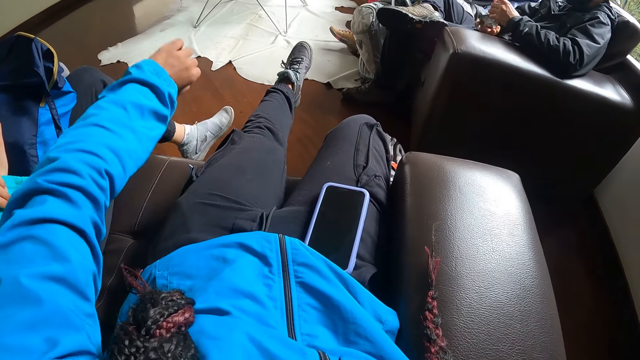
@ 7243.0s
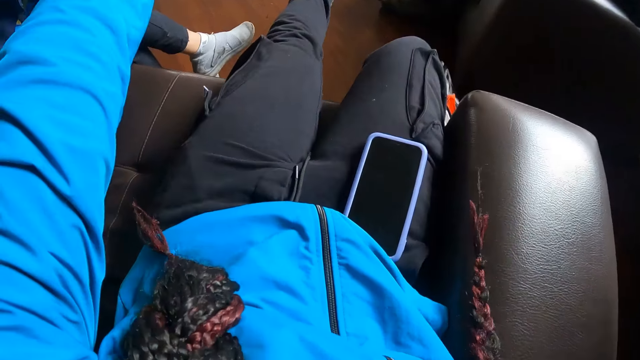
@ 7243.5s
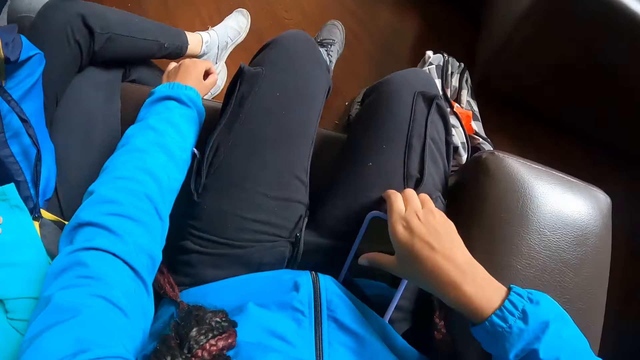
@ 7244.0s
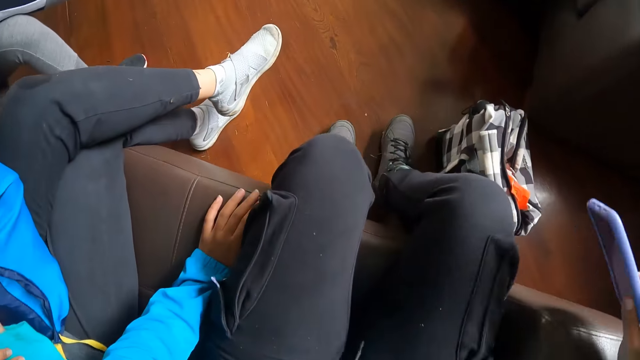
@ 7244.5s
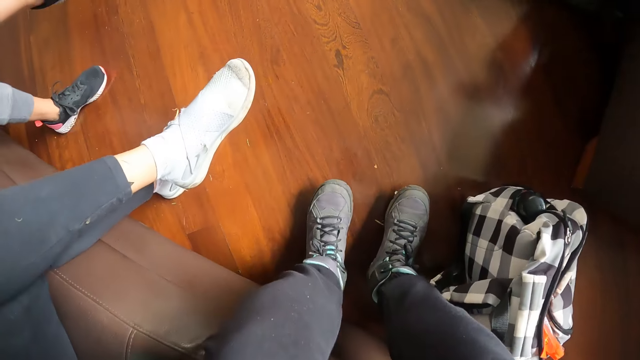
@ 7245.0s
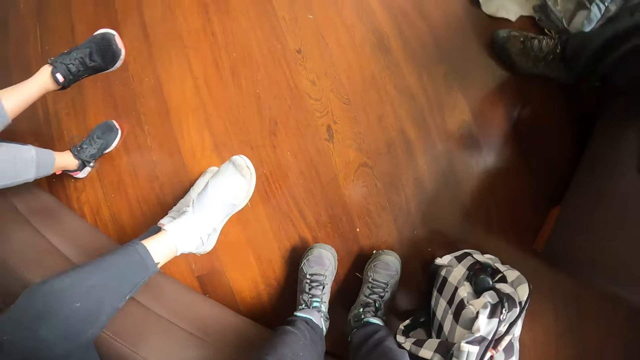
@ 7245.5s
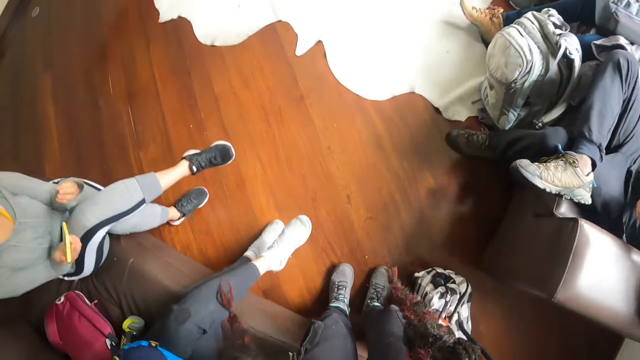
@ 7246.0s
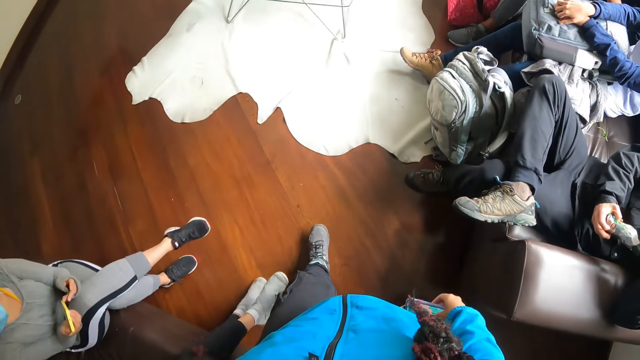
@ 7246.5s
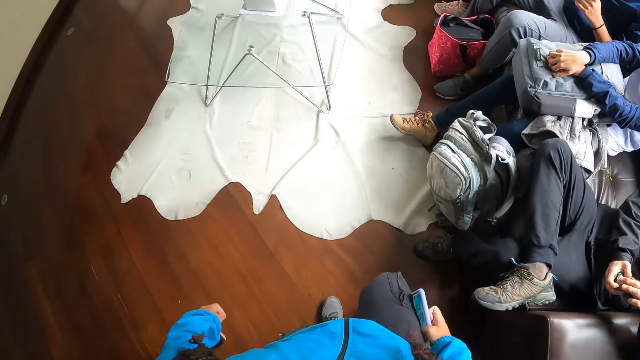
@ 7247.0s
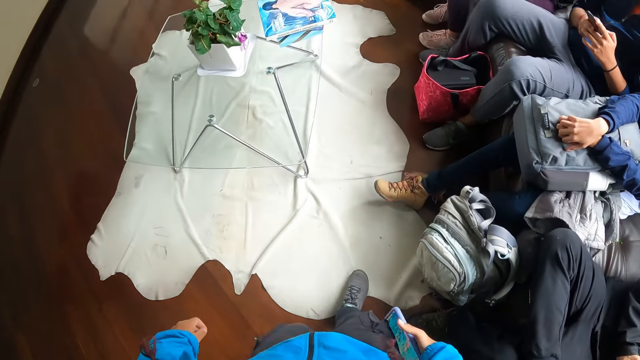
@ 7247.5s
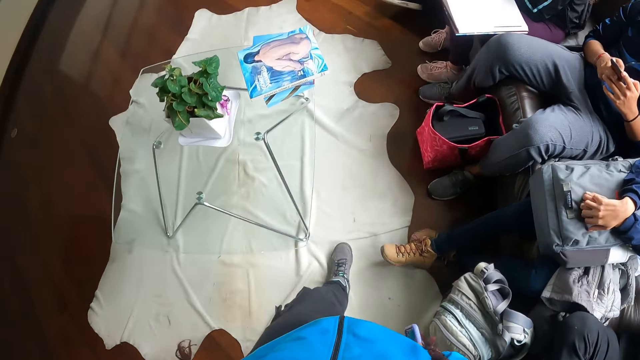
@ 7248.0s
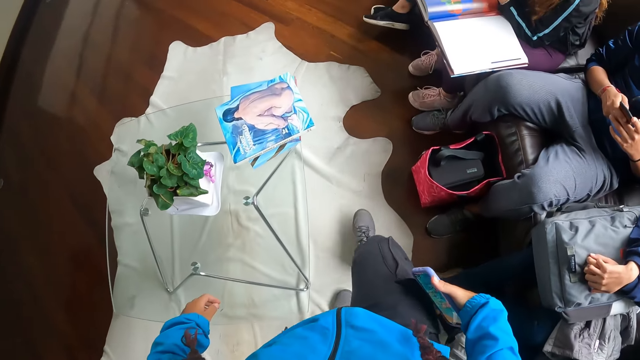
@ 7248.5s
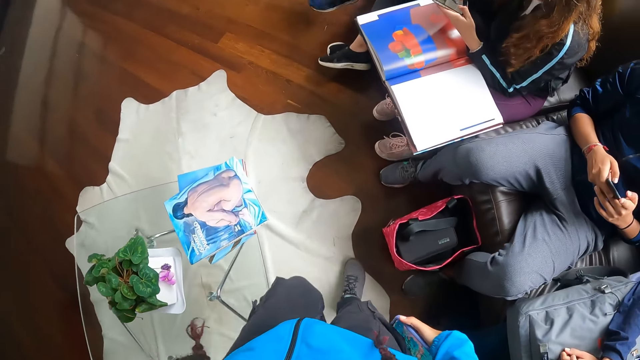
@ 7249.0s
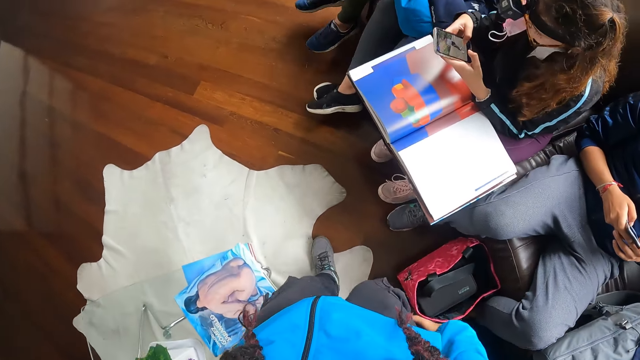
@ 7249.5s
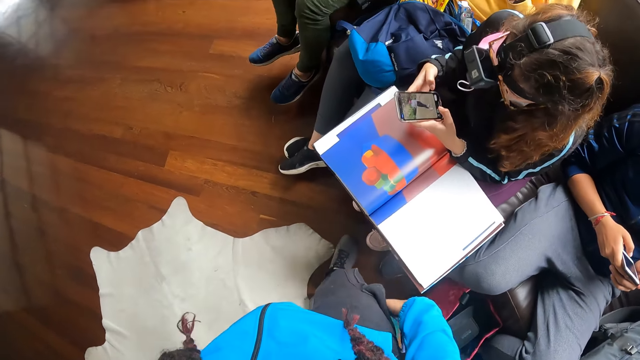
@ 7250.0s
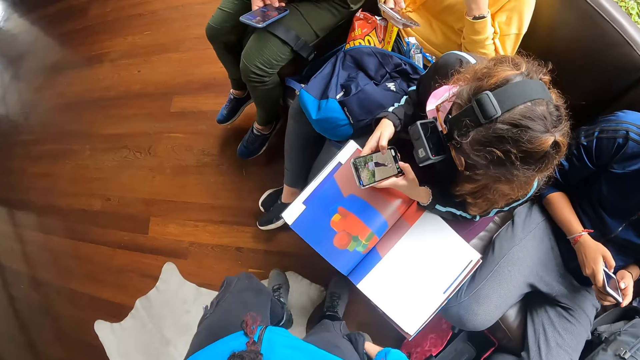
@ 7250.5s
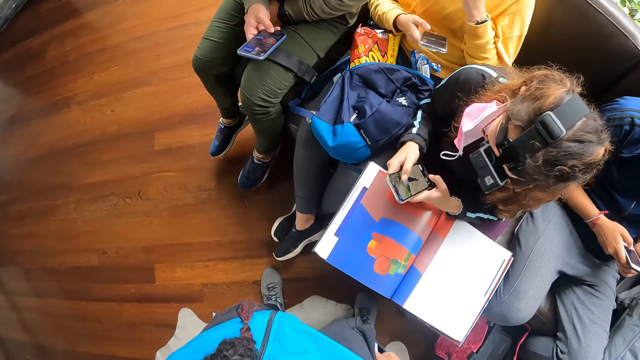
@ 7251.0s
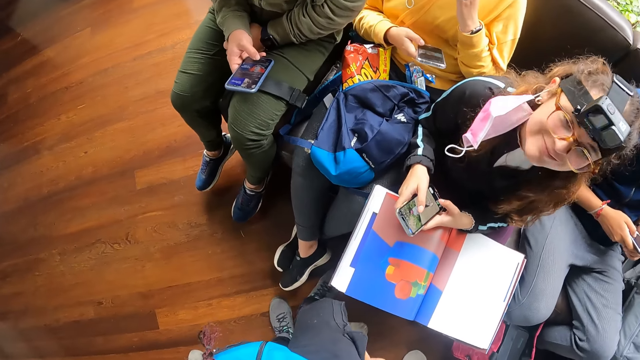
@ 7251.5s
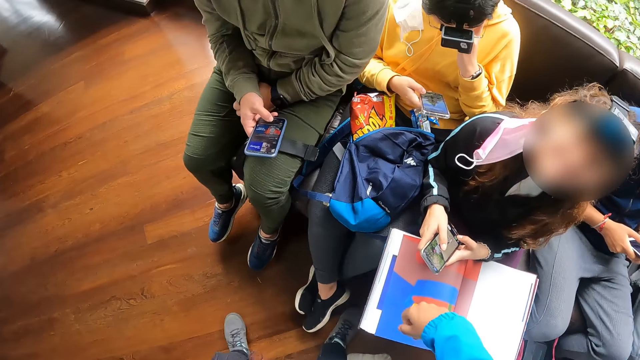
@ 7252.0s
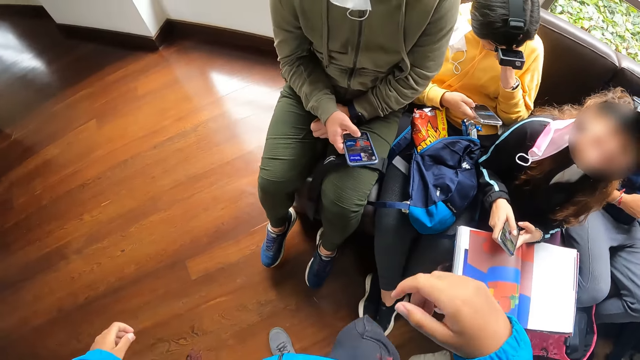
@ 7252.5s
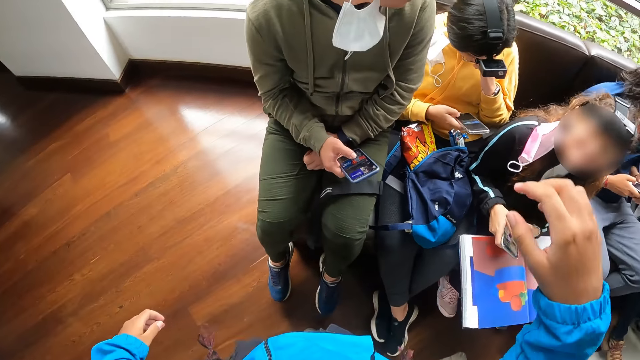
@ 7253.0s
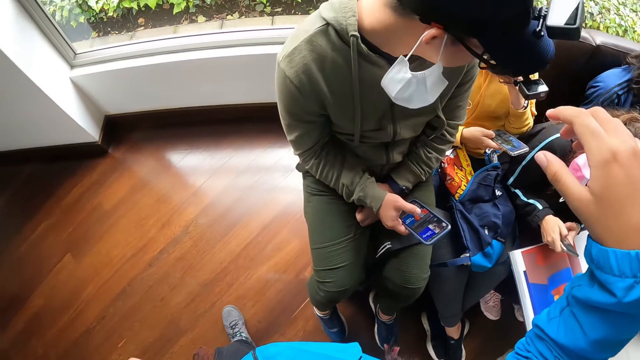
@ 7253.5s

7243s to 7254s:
The camera wearer picks the phone from her lap with her right hand. She places her left hand on the sofa. She stands from the sofa. She walks around. She interacts with a woman.

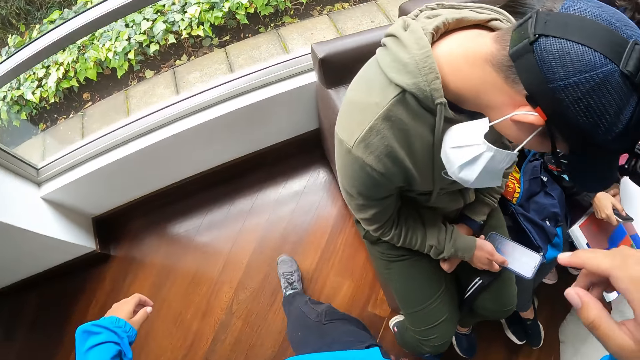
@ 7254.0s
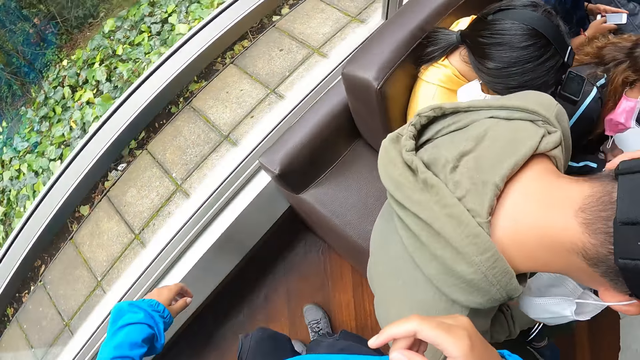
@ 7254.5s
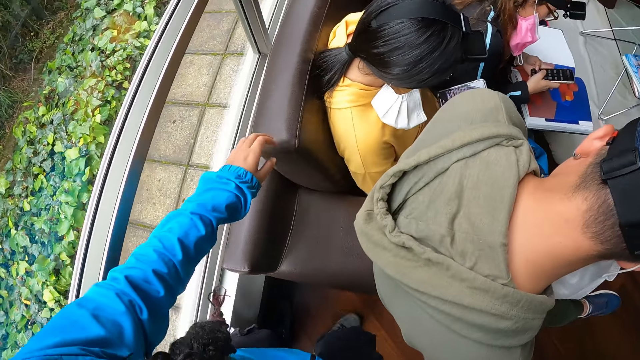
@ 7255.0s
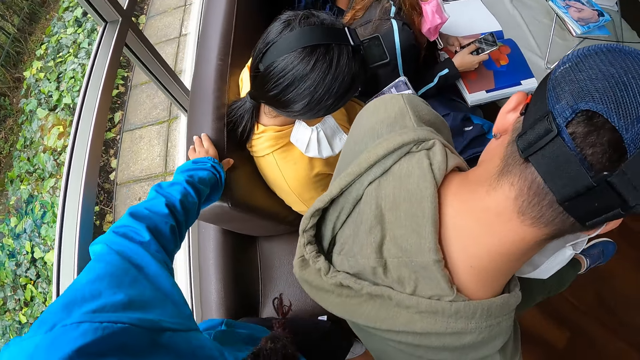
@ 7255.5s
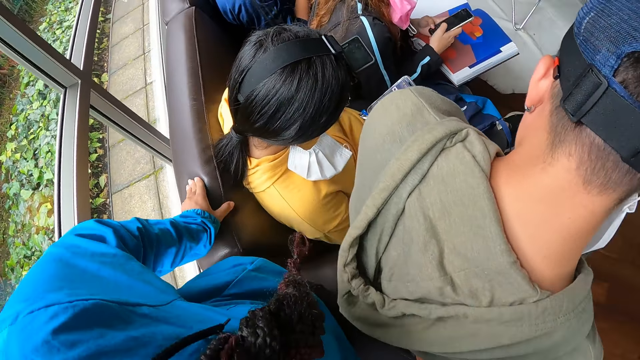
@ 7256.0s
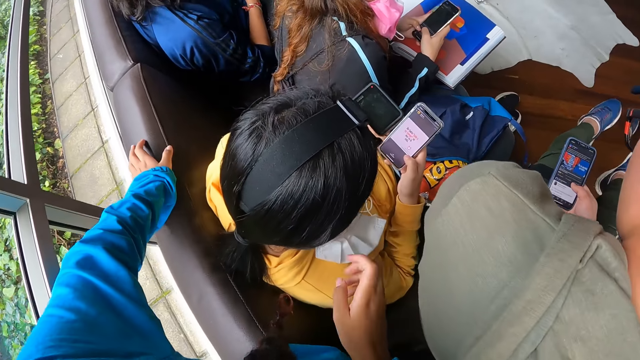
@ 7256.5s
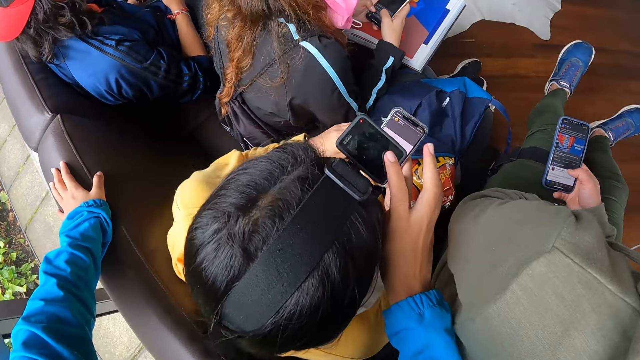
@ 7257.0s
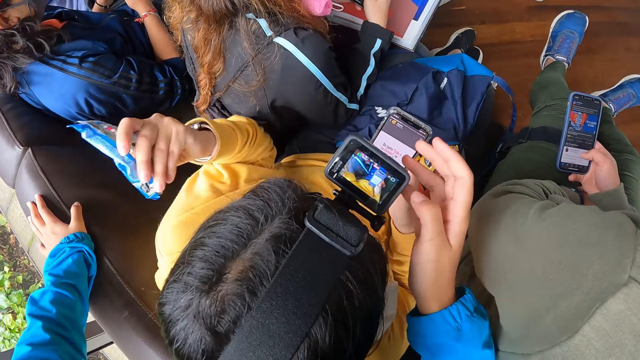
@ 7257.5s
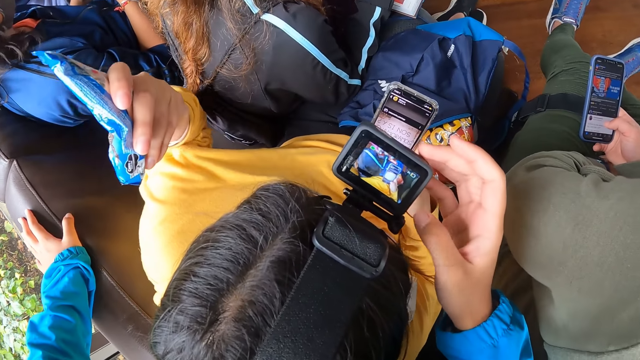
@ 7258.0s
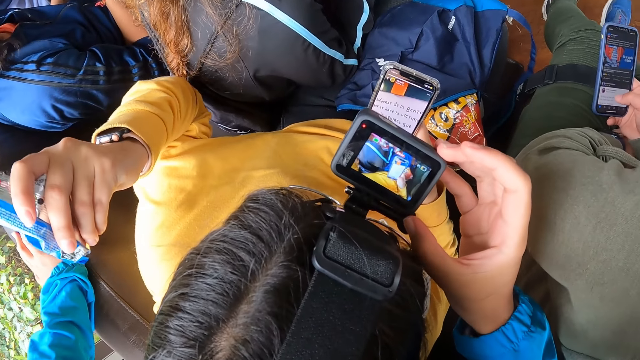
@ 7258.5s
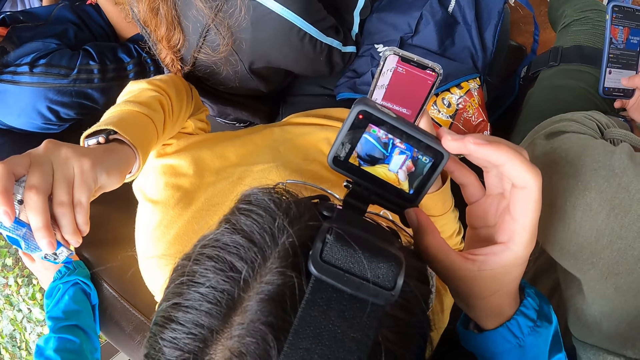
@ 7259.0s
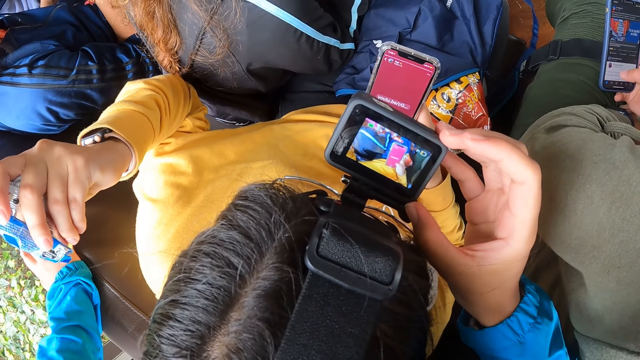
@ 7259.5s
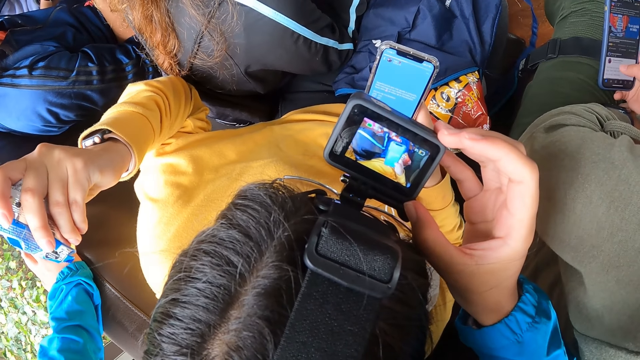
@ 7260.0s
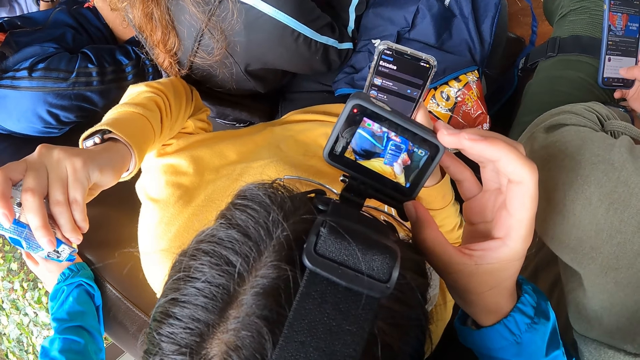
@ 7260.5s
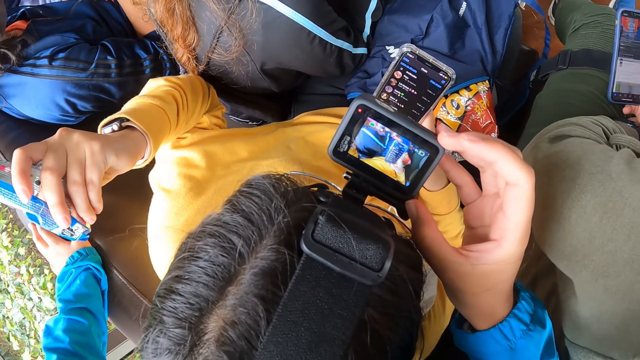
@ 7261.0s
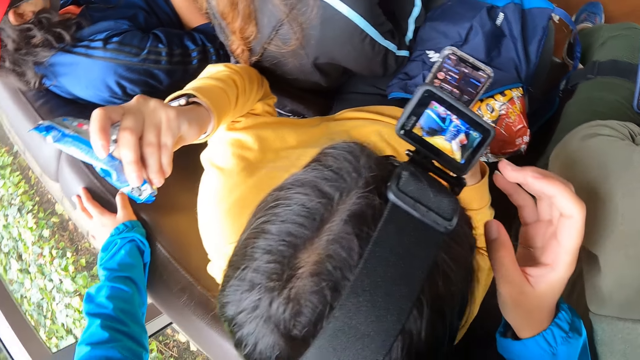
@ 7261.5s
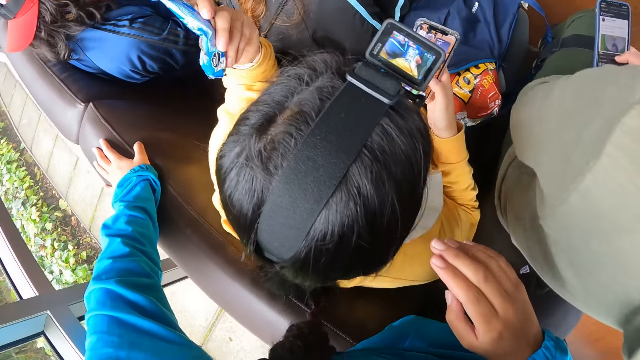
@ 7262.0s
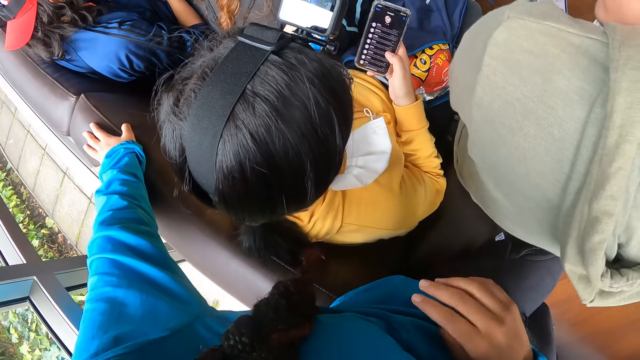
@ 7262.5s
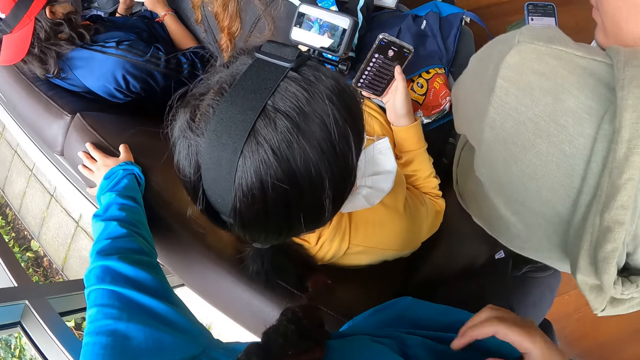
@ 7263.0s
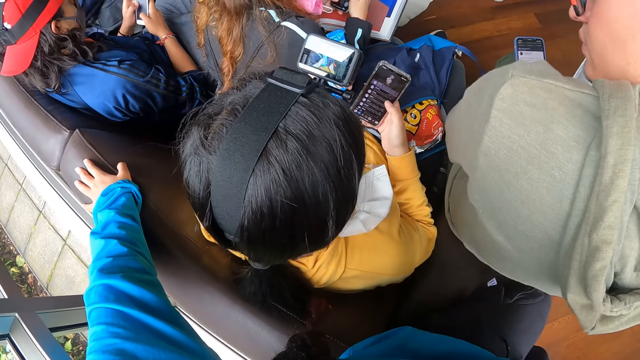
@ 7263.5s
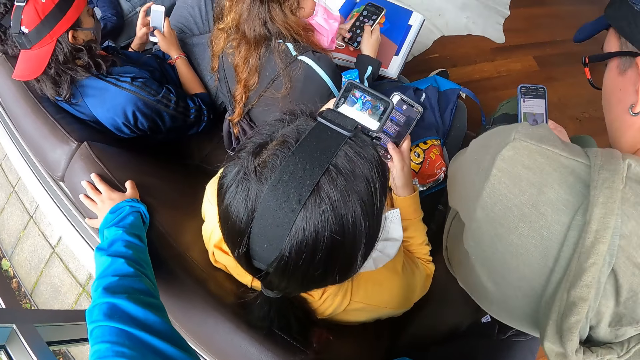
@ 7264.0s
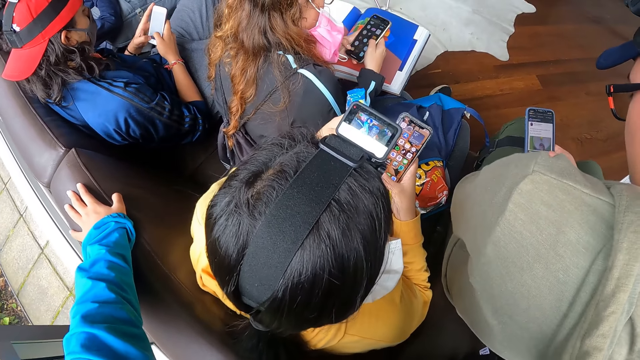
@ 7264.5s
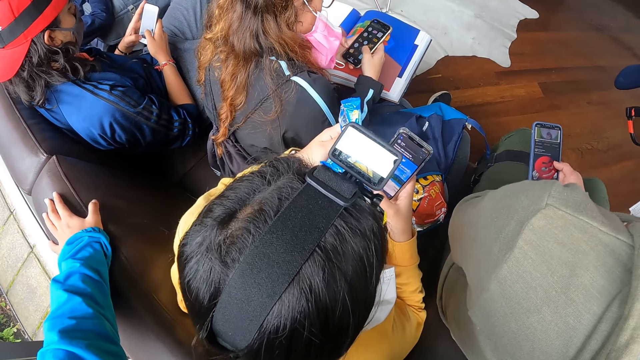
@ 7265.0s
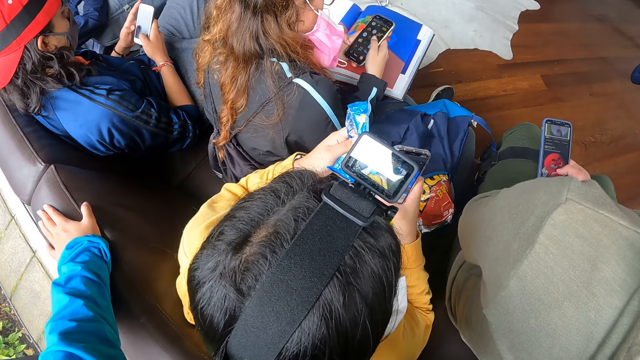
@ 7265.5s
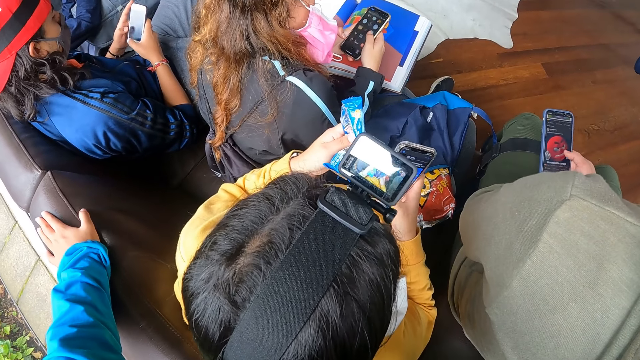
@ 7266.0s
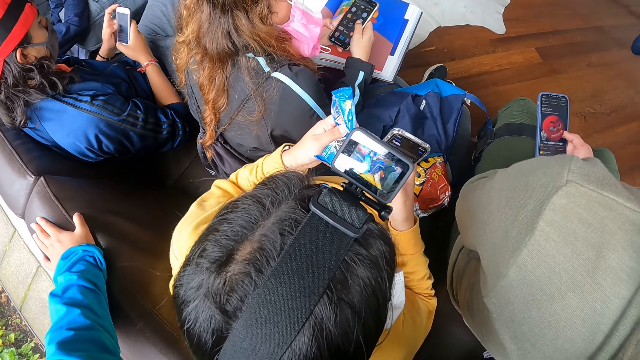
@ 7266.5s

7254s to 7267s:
The camera wearer places her left hand on a sofa. She sits down. She touches a camera on a woman's head with her right hand. The woman raises the pack of biscuits in her left hand to the camera wearer. The woman presses the phone with her right hand. The camera wearer operates the camera. A man presses the phone with his right hand. Another woman places her left hand on her left lap. A third woman presses the phone in her hands with her right hand.
